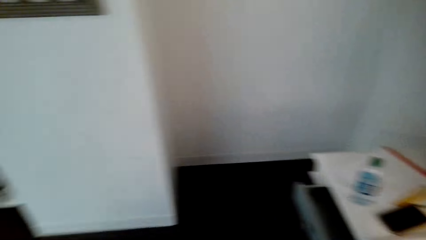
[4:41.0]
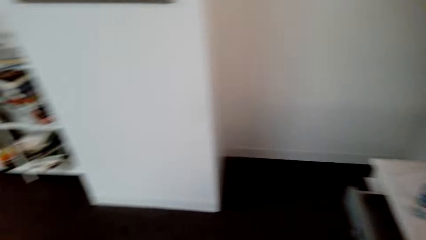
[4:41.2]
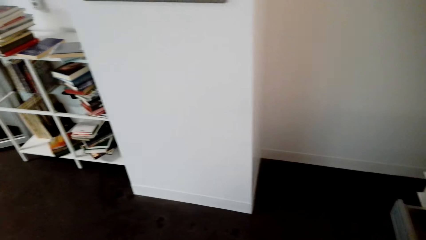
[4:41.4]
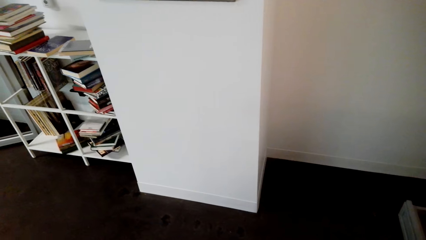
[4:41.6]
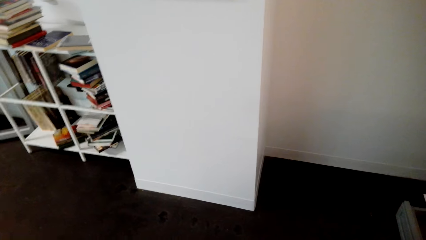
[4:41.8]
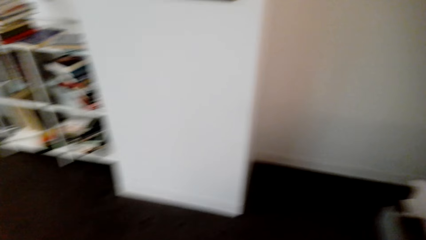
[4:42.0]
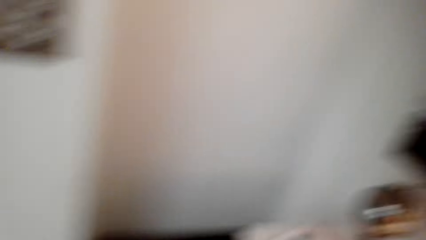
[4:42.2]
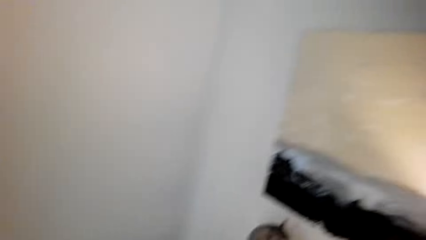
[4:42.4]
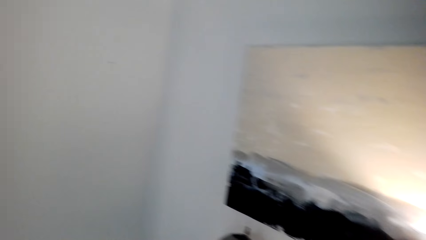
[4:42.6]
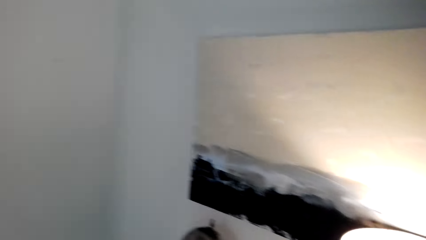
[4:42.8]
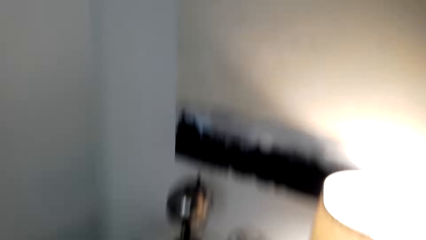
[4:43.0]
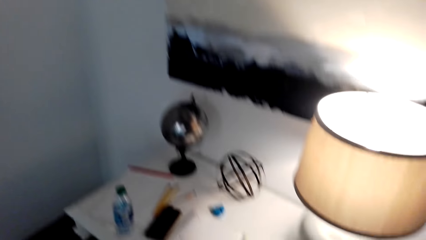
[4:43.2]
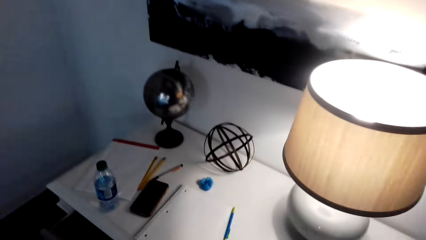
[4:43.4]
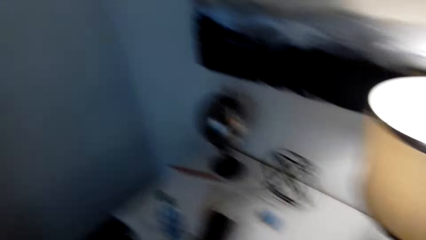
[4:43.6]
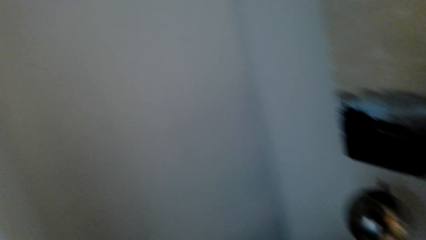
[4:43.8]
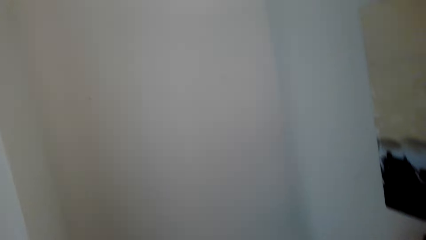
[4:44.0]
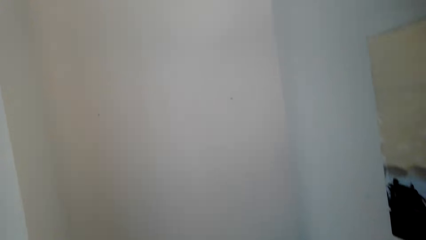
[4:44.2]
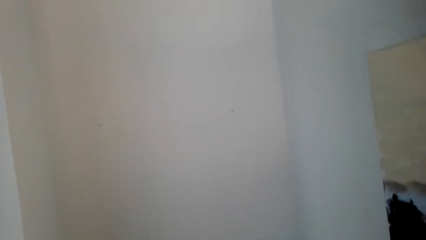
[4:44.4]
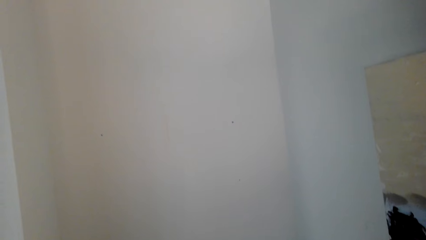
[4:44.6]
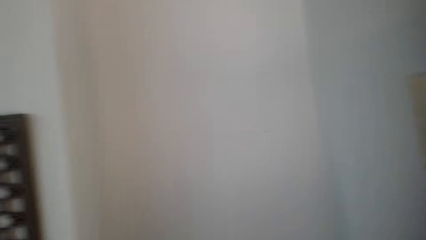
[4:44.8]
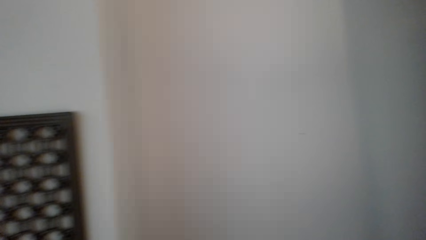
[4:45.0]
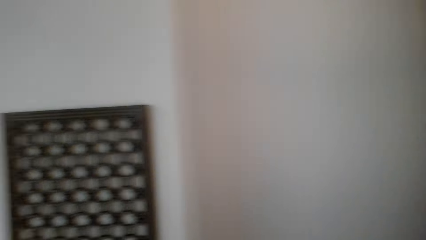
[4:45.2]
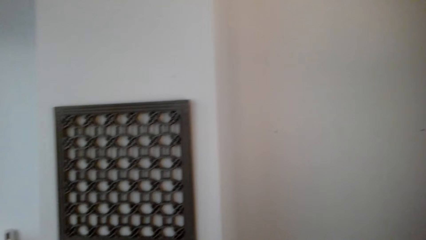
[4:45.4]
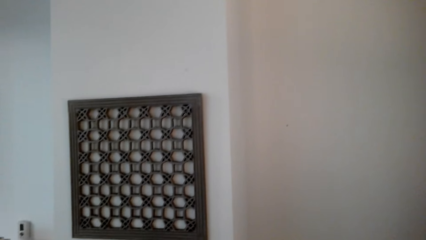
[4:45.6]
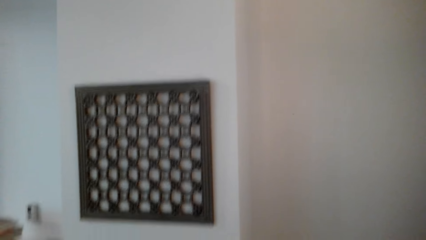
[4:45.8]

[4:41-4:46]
The camera wearer looks around.

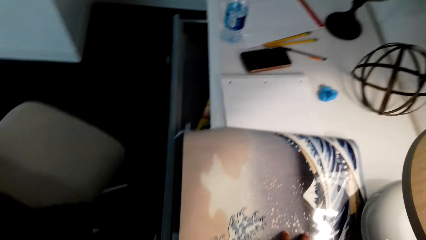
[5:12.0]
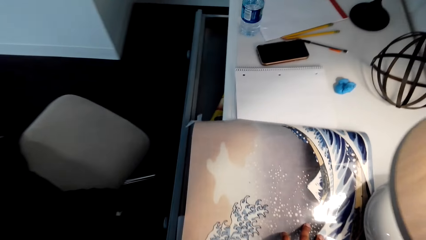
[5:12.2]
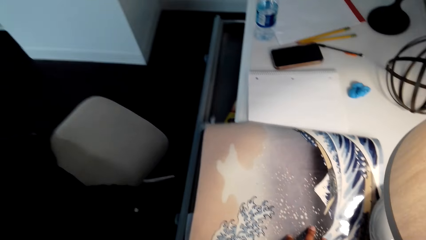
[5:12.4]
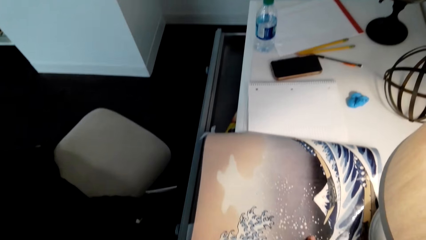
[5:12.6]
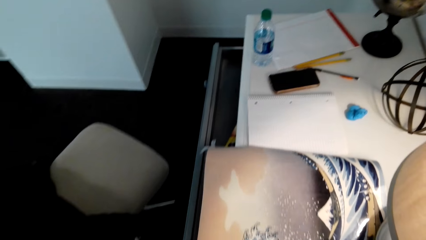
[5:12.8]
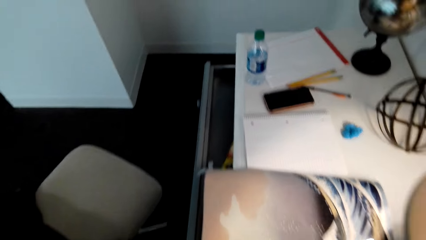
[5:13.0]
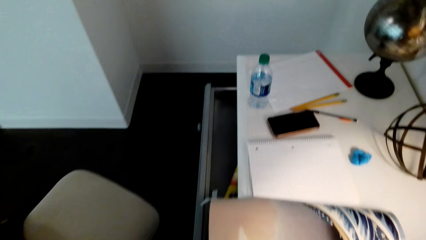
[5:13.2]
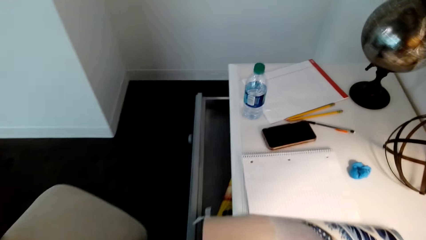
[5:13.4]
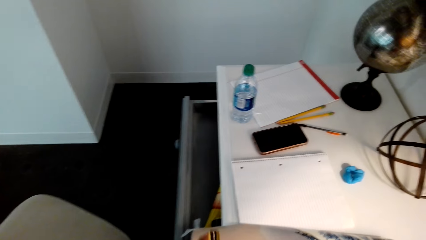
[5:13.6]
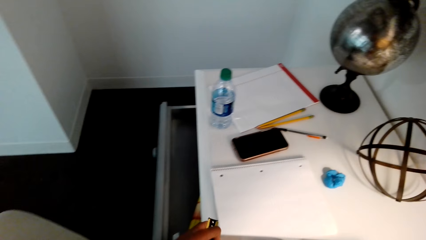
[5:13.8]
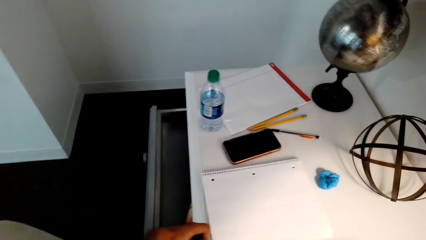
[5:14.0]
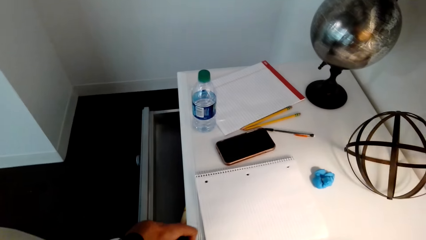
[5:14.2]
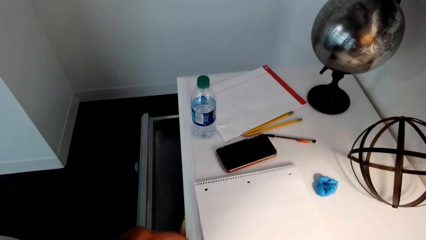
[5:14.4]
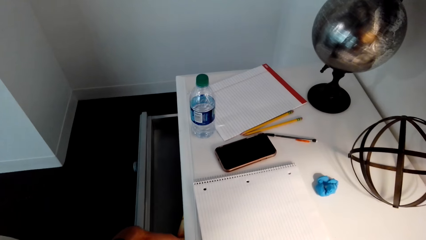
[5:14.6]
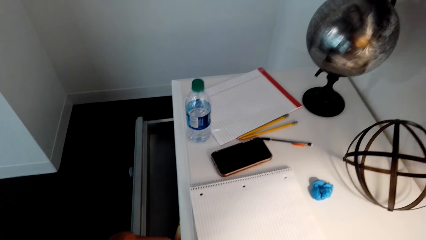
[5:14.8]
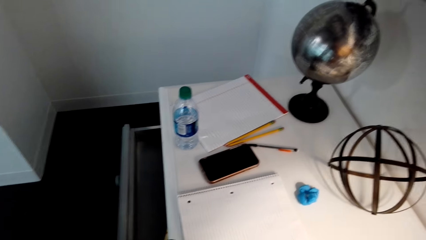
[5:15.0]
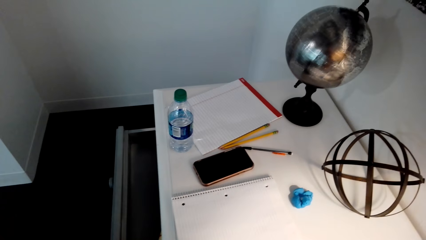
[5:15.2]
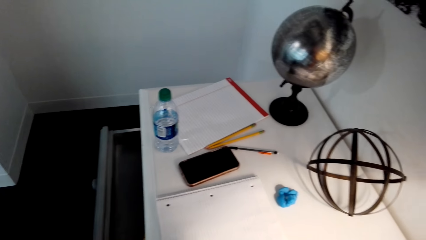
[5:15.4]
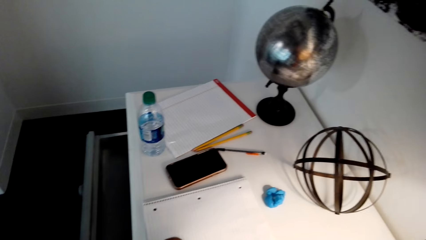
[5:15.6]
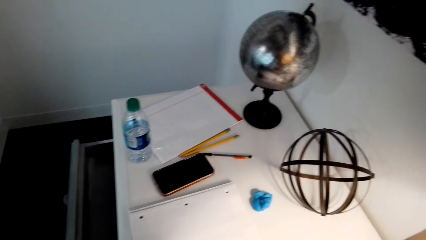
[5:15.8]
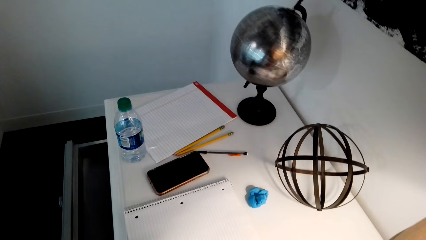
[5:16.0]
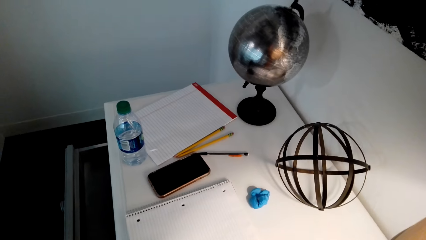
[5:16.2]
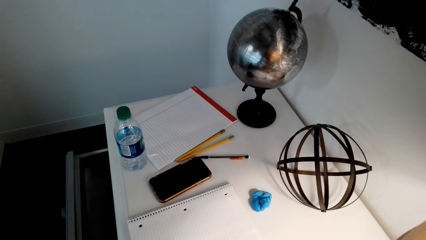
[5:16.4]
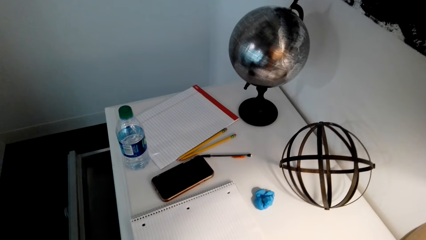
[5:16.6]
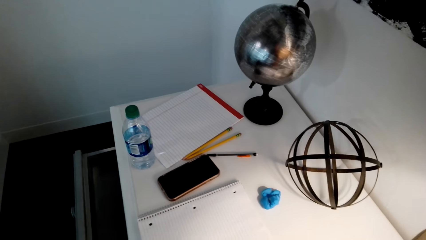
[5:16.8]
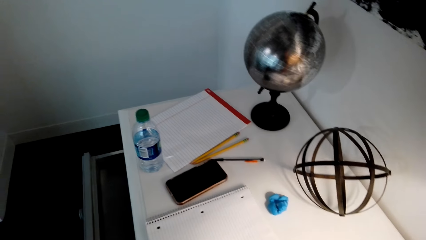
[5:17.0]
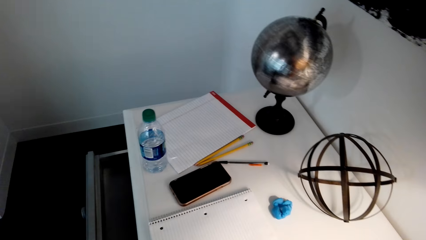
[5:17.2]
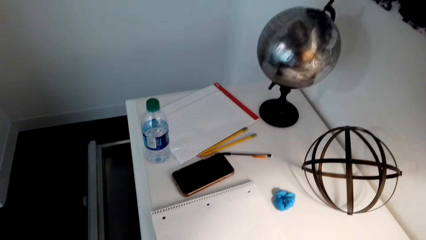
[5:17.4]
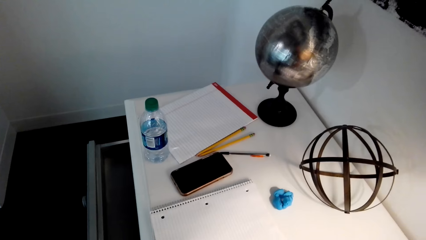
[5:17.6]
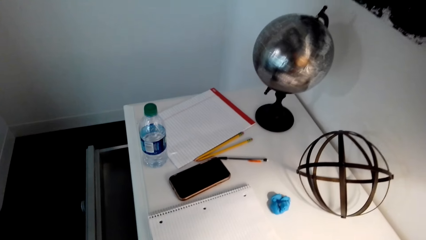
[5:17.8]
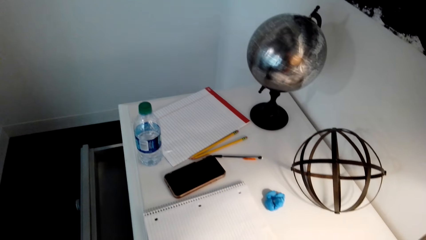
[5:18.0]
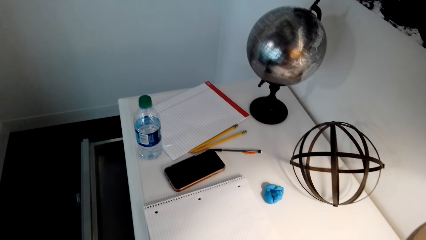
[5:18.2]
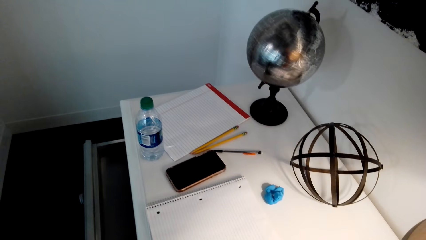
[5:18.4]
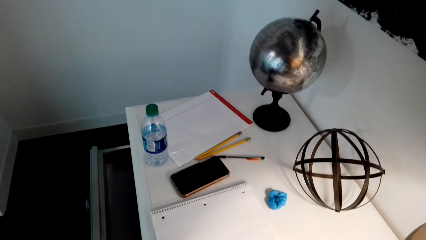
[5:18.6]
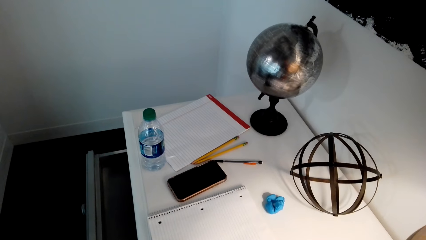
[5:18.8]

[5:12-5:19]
The camera wearer places paper on a table.

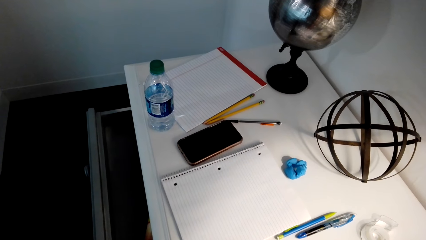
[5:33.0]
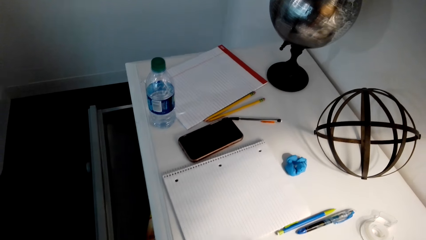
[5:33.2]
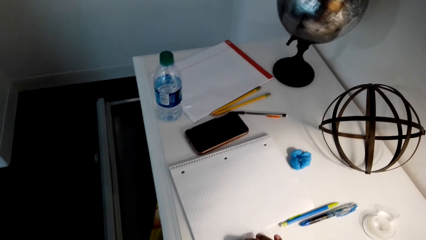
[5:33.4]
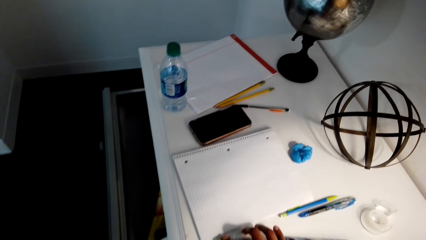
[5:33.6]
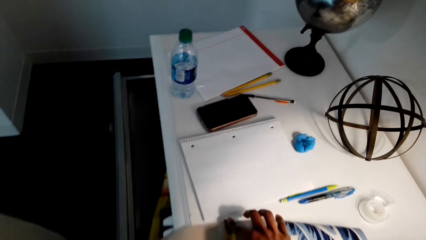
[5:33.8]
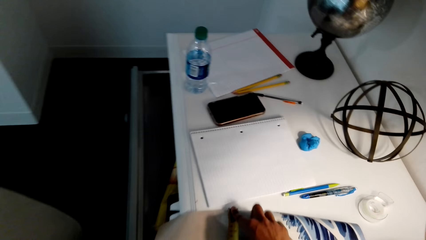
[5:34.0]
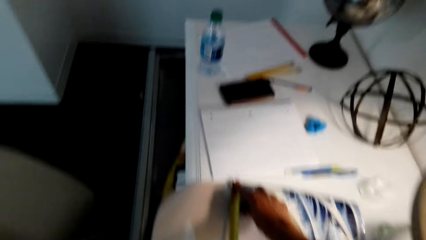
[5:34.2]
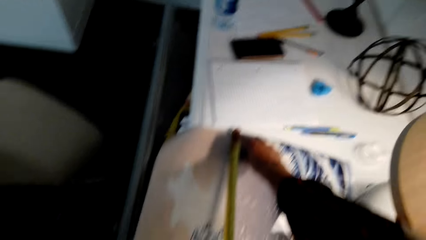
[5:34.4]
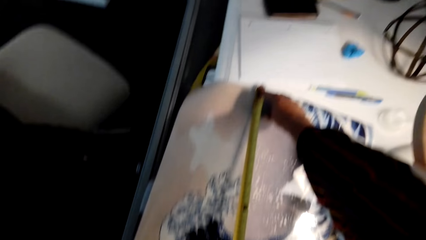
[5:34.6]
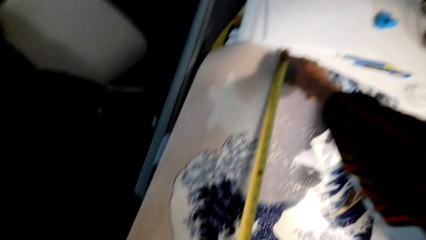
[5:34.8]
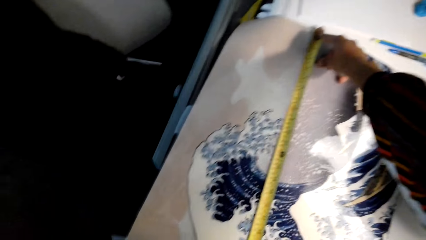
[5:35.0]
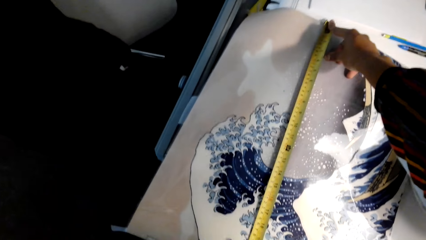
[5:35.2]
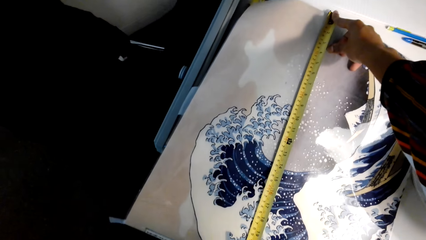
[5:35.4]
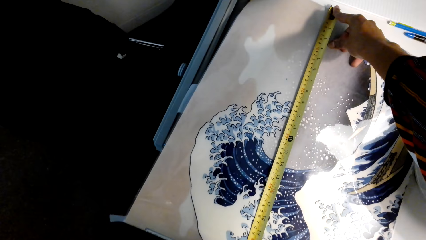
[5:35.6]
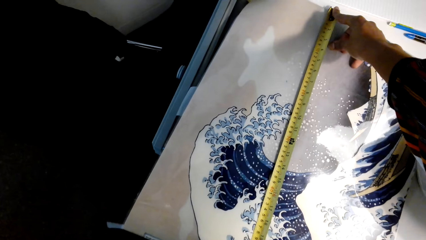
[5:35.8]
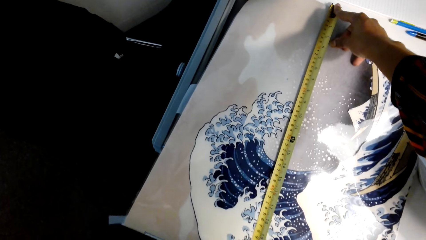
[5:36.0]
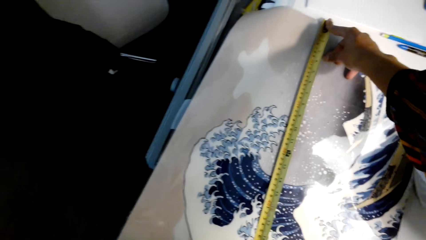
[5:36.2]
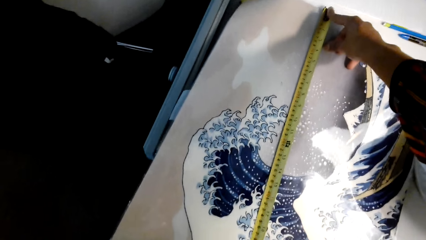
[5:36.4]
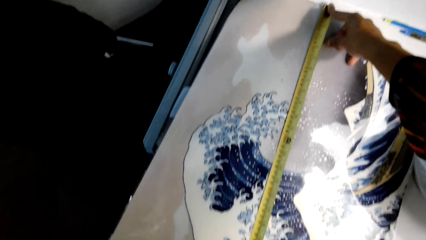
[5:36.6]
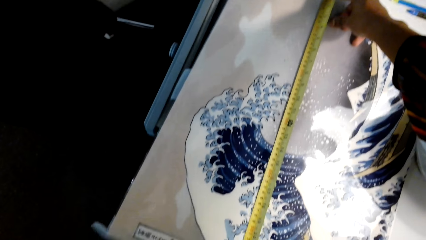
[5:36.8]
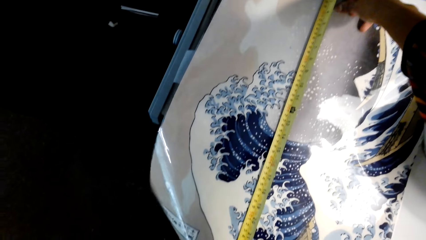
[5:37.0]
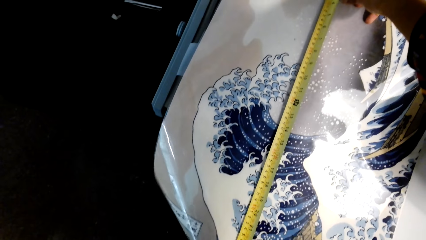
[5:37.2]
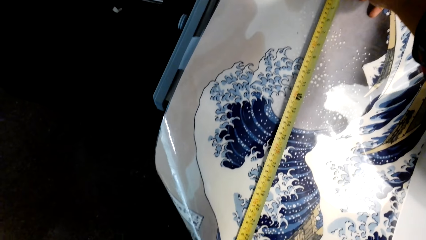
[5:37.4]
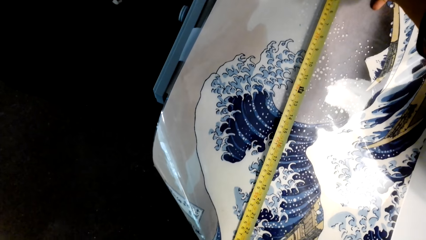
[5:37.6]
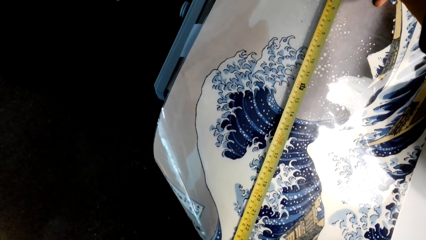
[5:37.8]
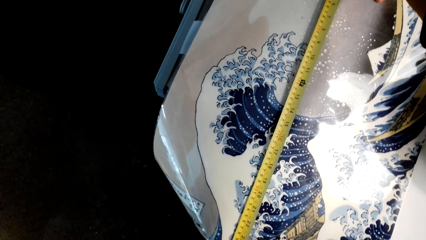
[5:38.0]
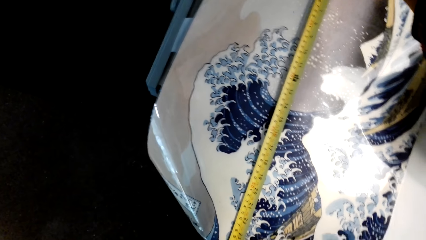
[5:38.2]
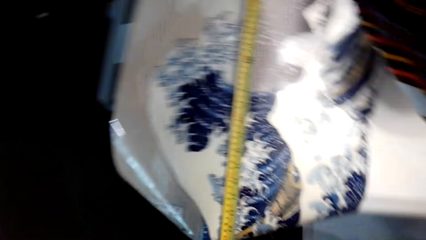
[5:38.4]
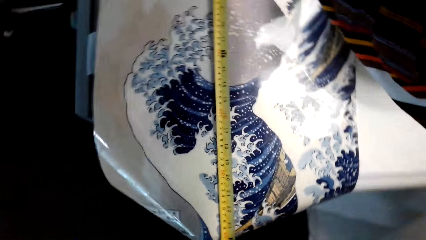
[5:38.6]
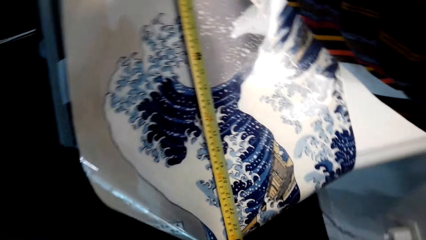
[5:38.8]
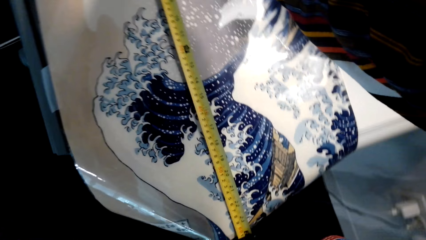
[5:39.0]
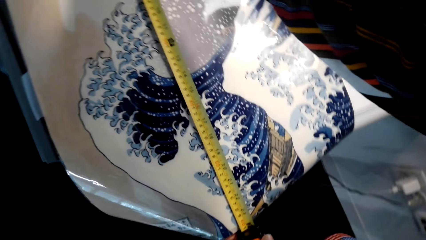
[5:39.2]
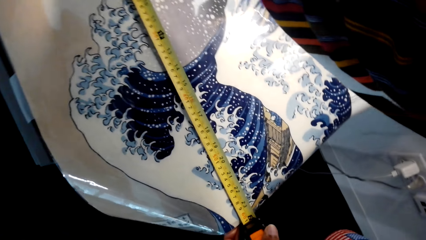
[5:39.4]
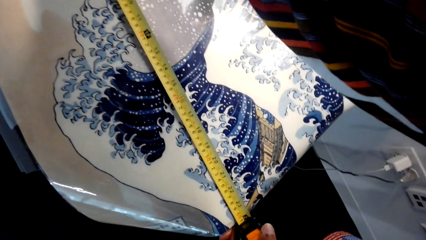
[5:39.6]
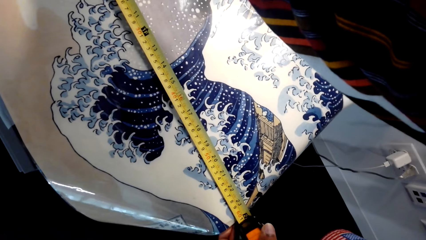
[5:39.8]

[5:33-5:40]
The camera wearer measures the paper with a tape measure.
